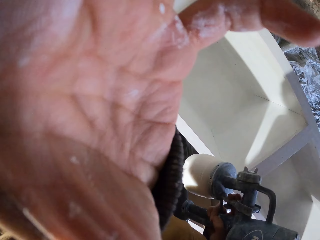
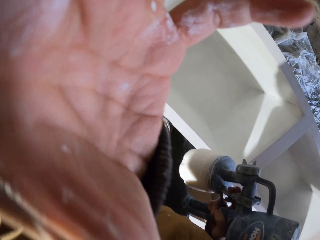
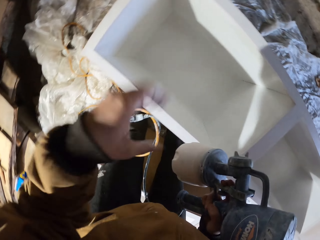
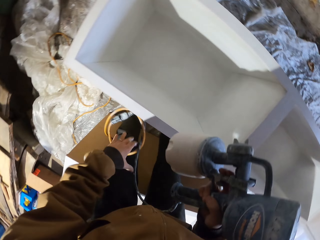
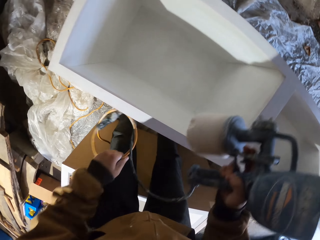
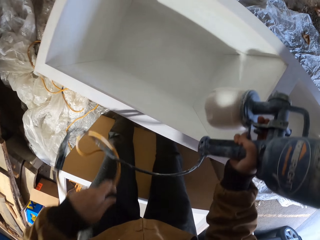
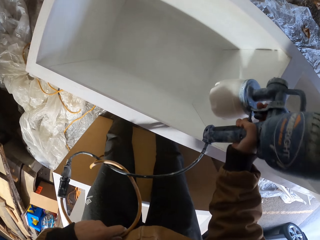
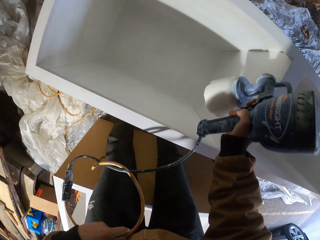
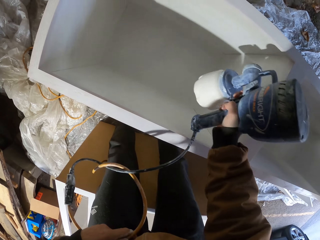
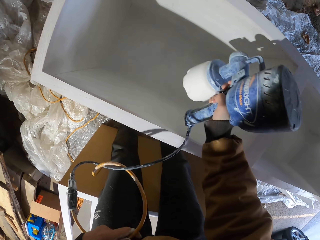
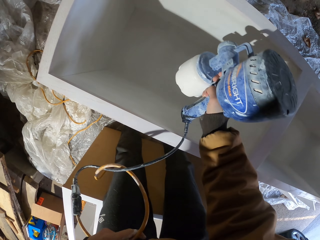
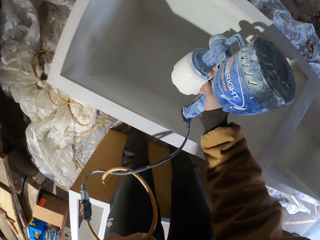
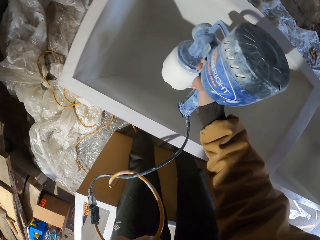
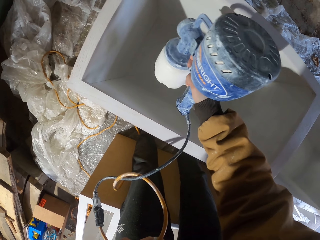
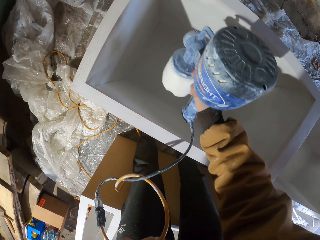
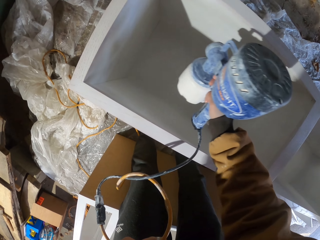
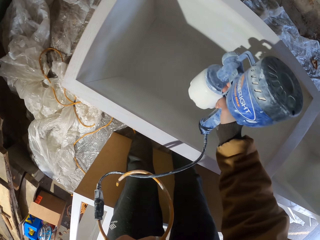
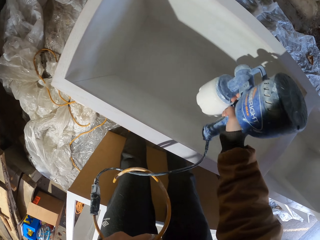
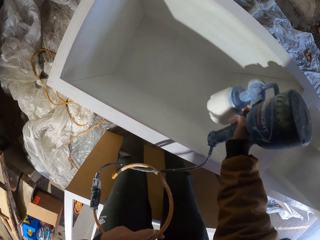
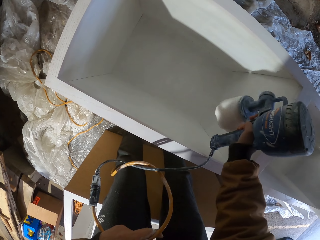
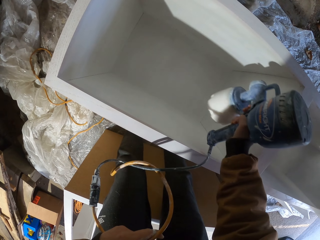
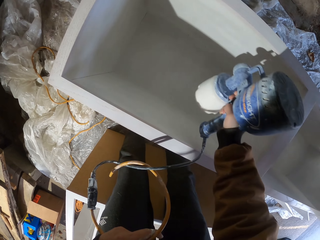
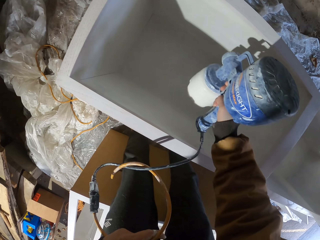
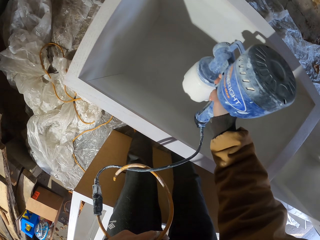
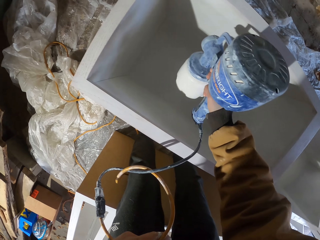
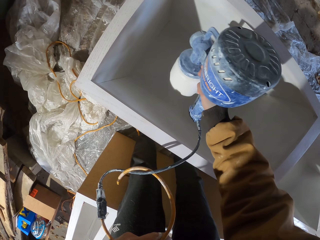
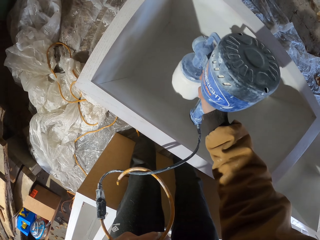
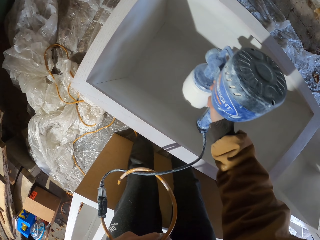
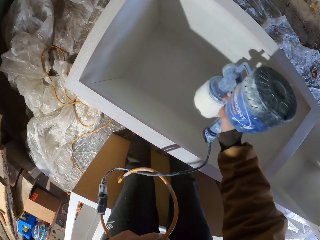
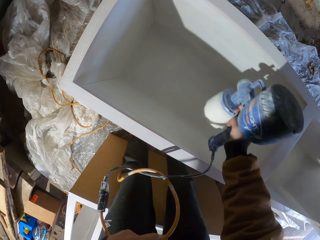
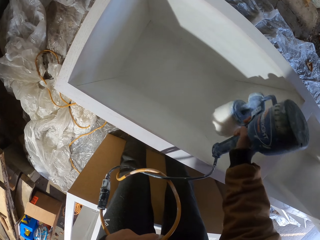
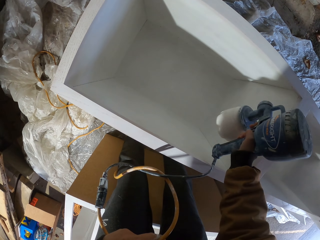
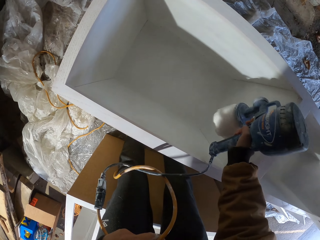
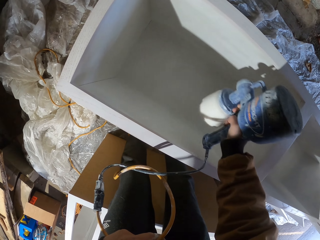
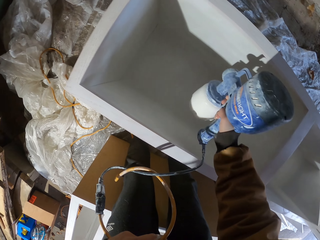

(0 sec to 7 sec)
The camera wearer holds a wire. They spray paint on the wood furniture with a sprayer machine.

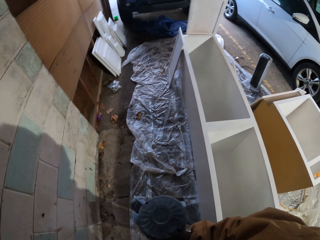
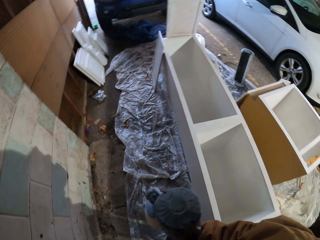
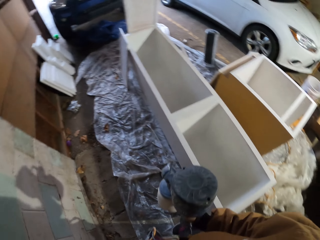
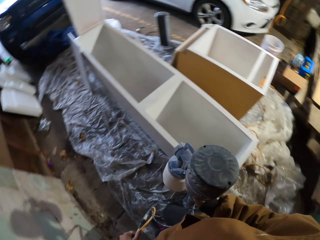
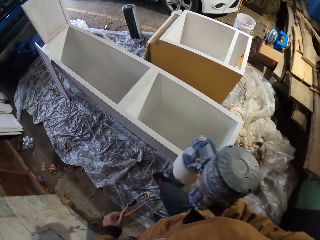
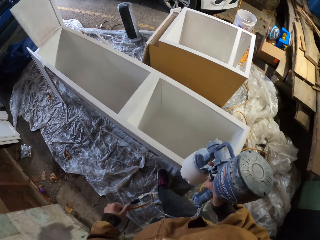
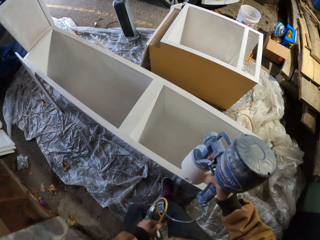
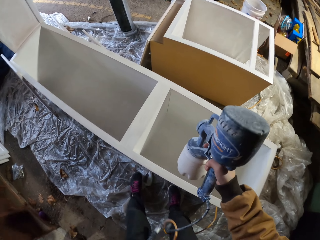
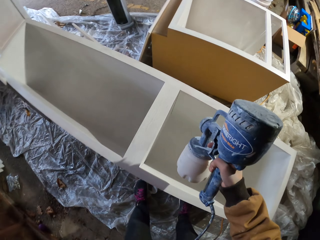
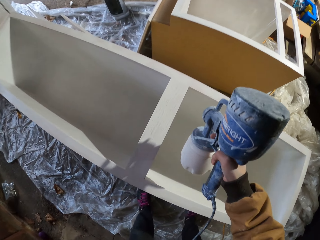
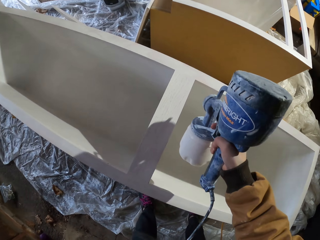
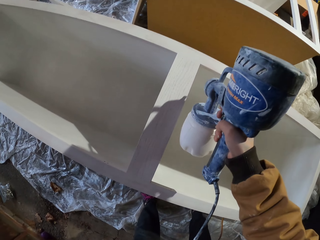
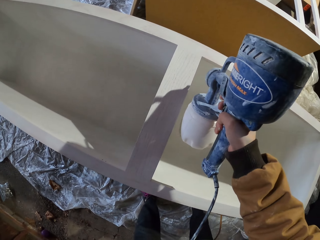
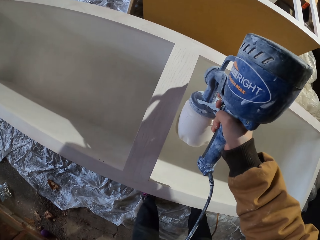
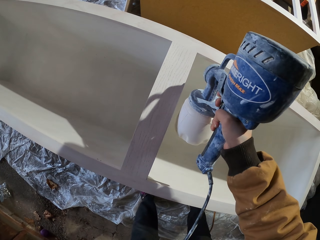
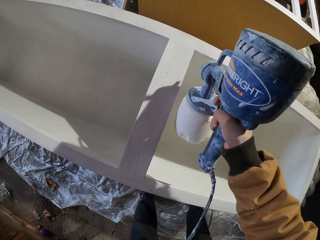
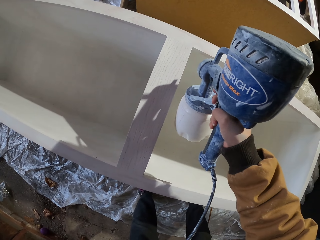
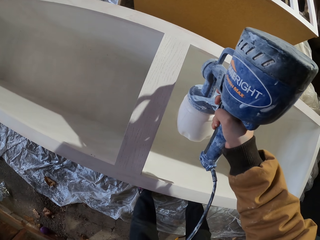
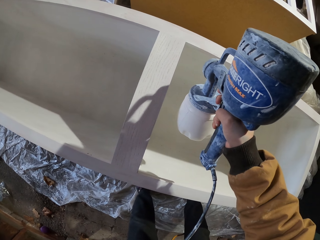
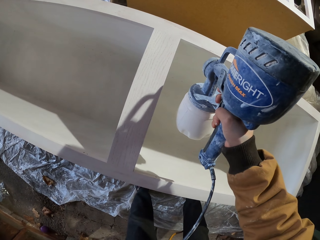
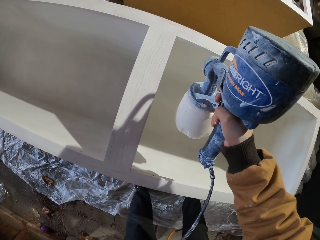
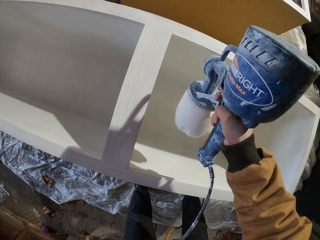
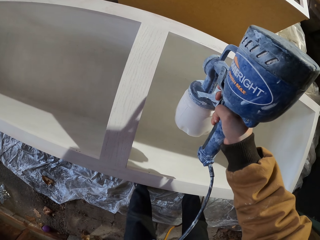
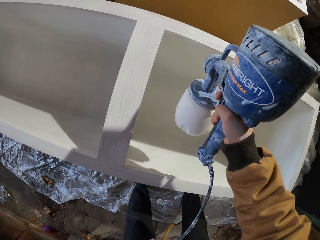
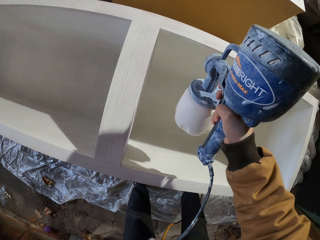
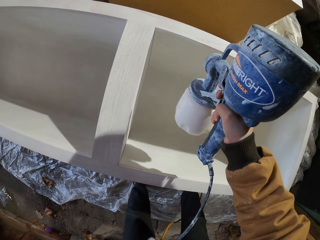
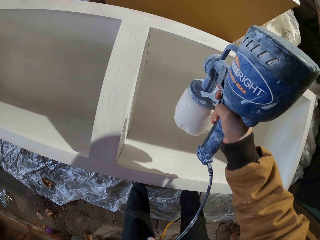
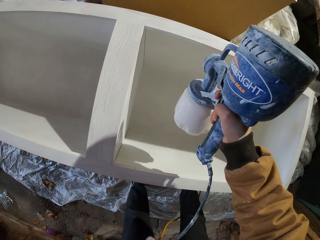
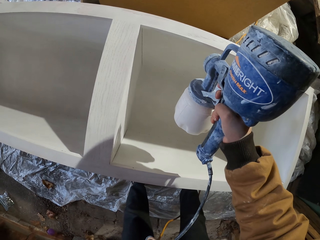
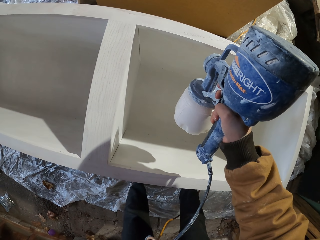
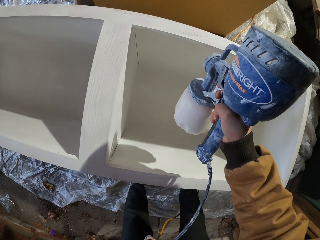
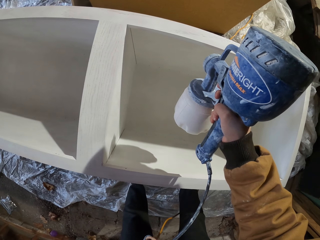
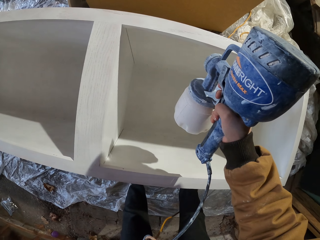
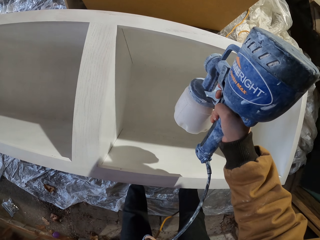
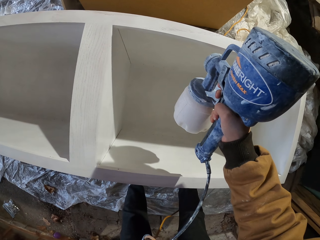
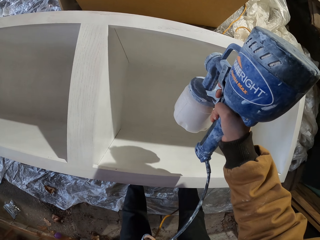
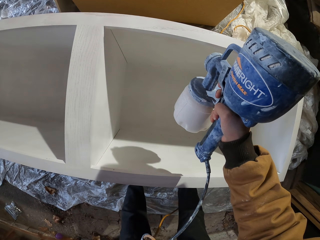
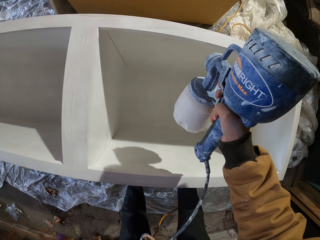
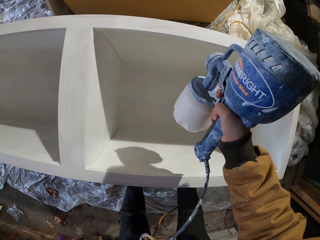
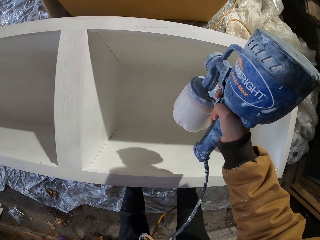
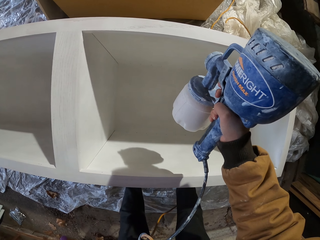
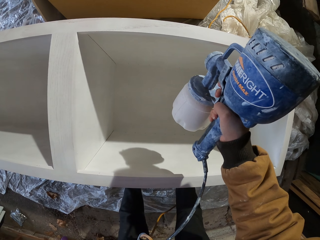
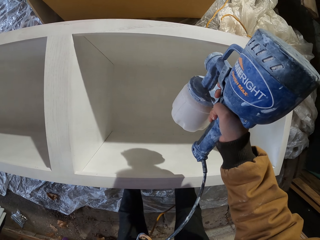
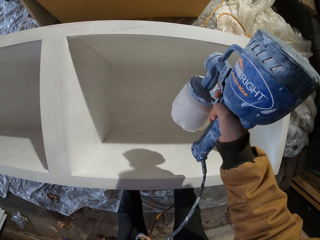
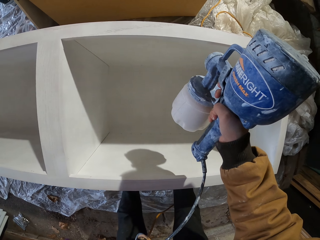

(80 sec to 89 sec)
The camera wearer sprays paint on the wood furniture with a sprayer machine. They turn to the opposite side.

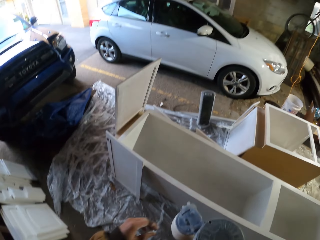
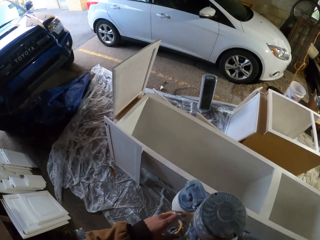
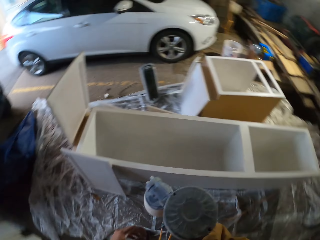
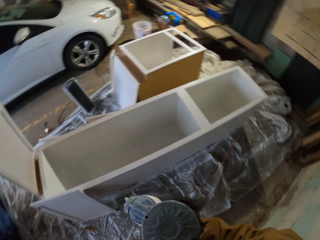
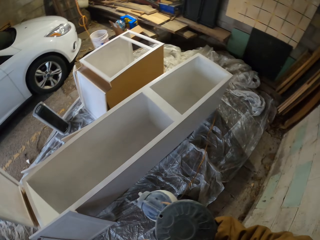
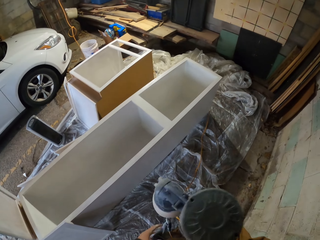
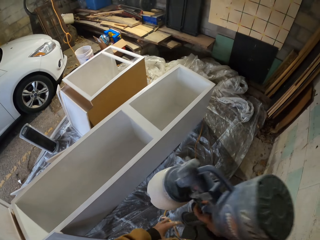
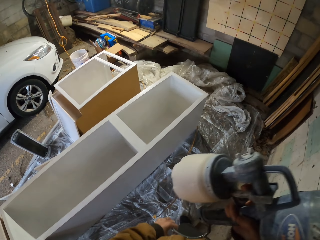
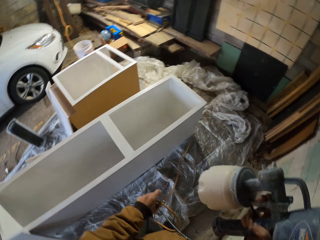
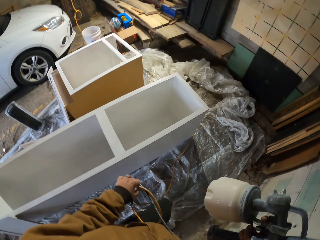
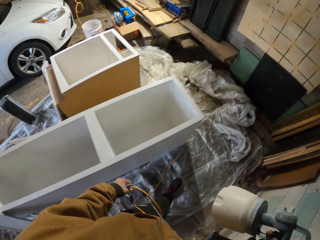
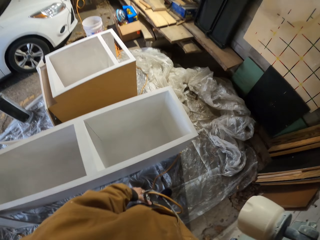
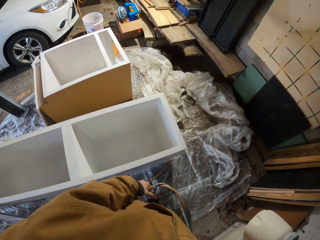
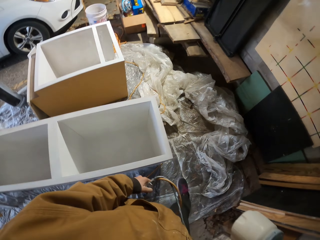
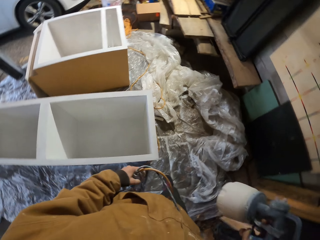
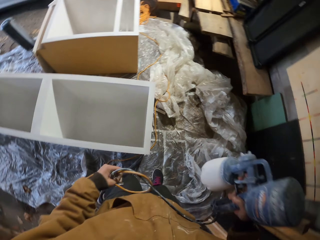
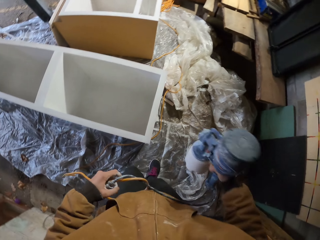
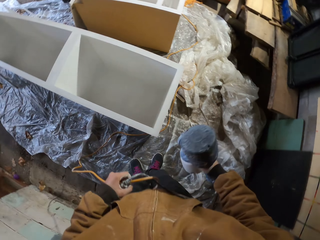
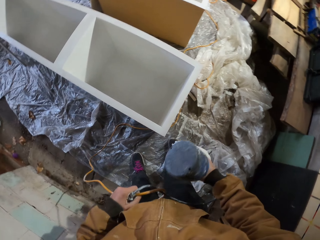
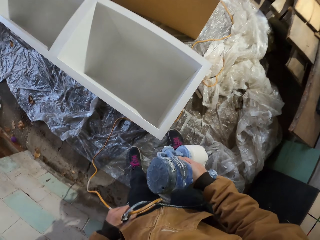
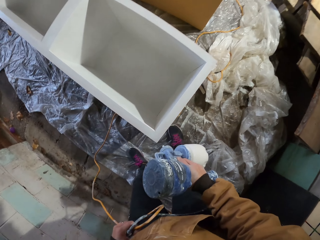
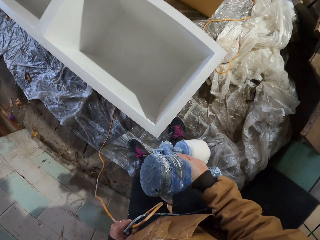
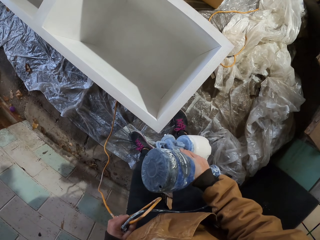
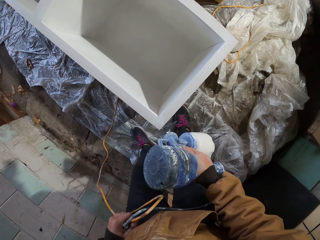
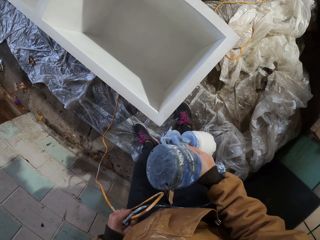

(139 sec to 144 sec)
The camera wearer holds a wire cable.
